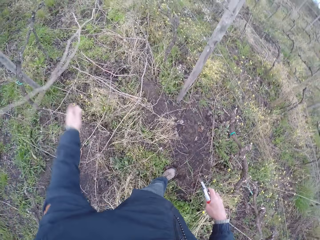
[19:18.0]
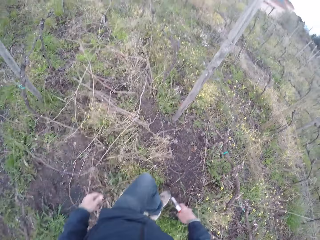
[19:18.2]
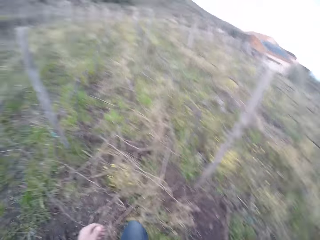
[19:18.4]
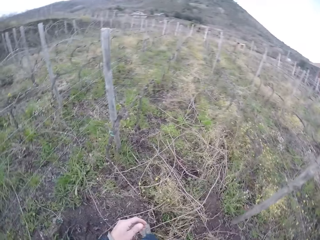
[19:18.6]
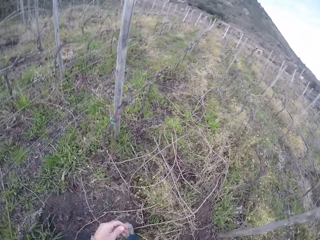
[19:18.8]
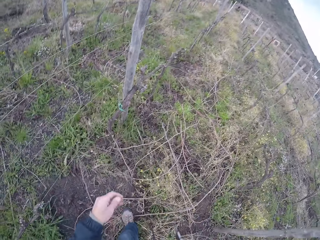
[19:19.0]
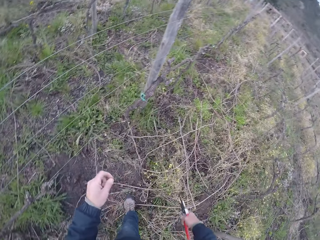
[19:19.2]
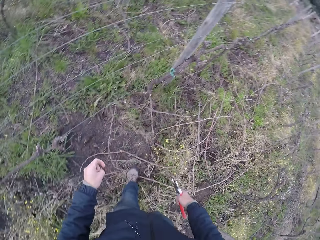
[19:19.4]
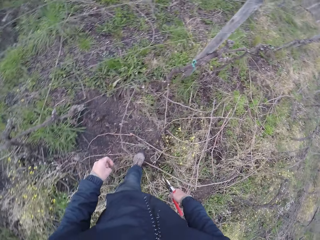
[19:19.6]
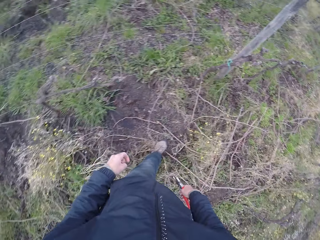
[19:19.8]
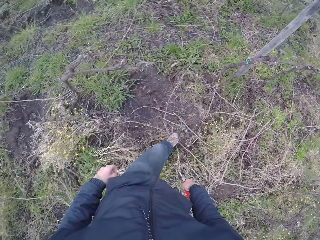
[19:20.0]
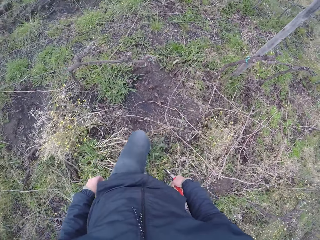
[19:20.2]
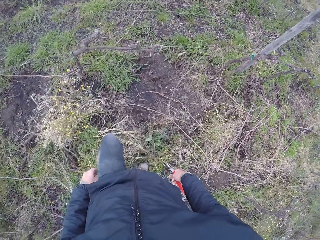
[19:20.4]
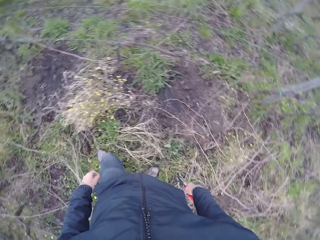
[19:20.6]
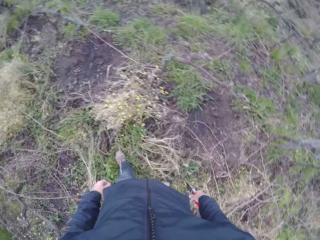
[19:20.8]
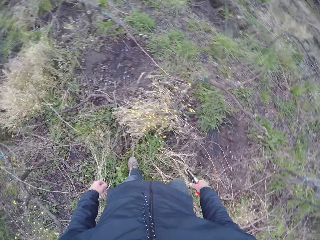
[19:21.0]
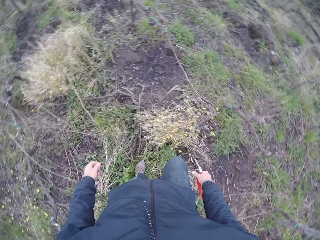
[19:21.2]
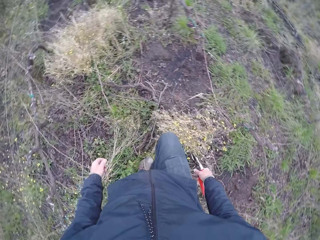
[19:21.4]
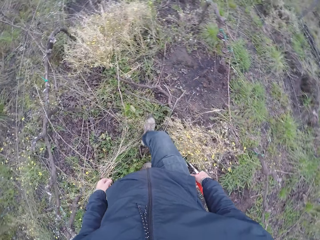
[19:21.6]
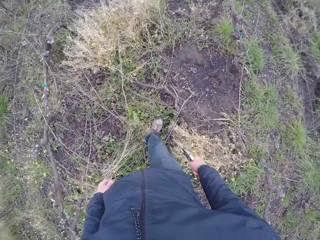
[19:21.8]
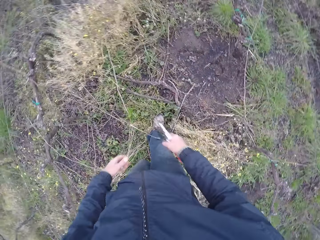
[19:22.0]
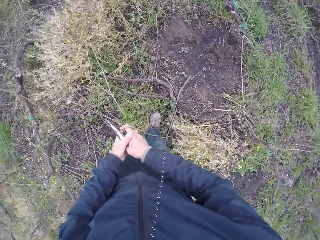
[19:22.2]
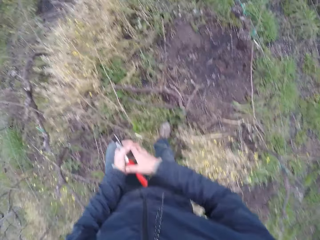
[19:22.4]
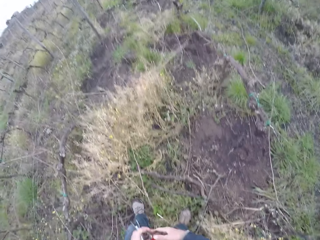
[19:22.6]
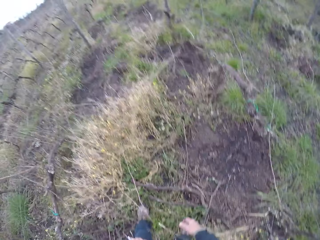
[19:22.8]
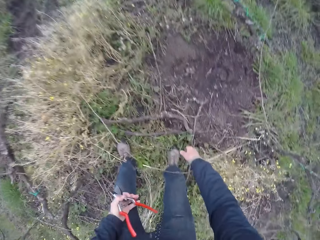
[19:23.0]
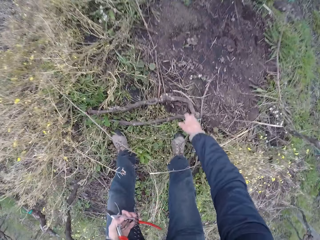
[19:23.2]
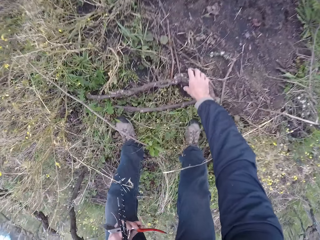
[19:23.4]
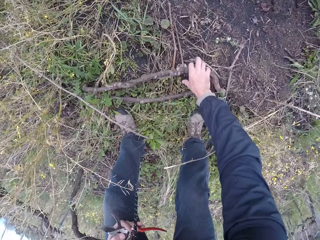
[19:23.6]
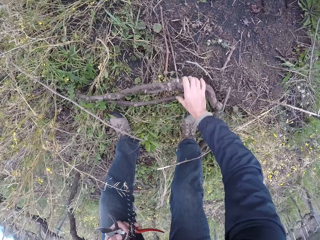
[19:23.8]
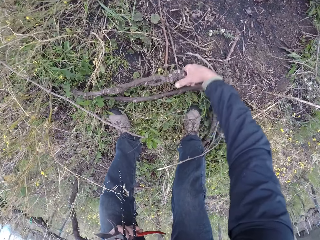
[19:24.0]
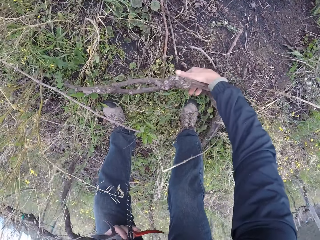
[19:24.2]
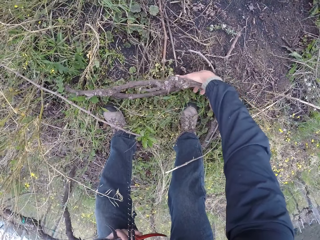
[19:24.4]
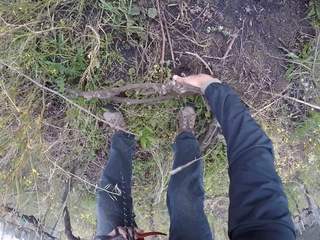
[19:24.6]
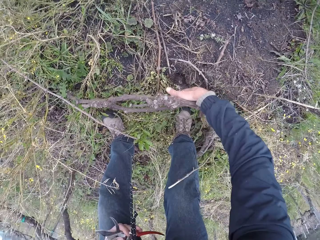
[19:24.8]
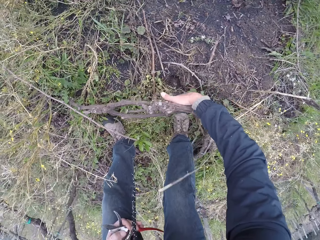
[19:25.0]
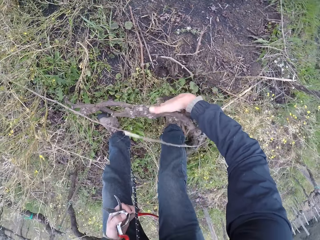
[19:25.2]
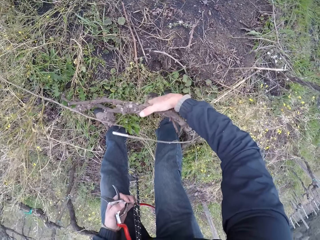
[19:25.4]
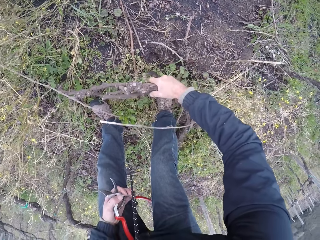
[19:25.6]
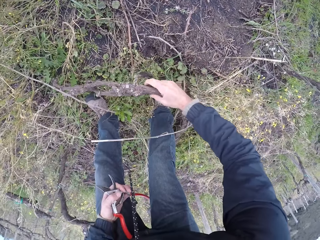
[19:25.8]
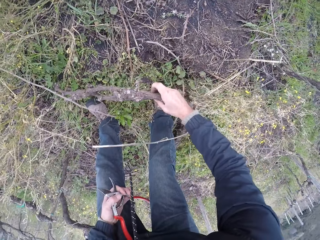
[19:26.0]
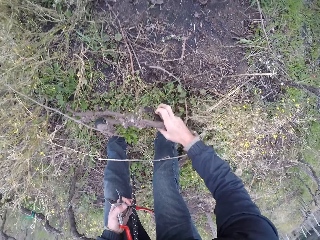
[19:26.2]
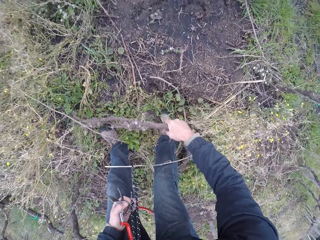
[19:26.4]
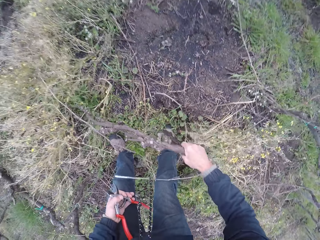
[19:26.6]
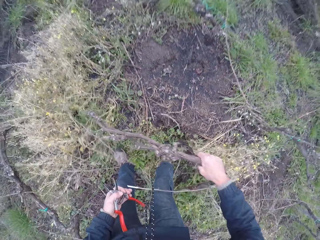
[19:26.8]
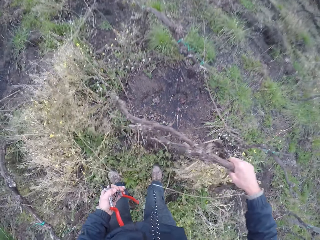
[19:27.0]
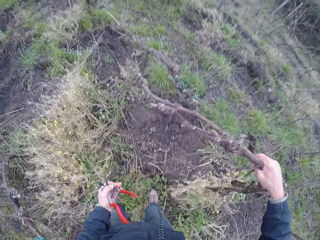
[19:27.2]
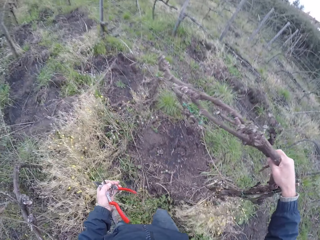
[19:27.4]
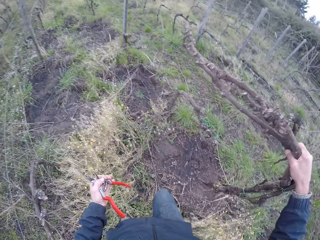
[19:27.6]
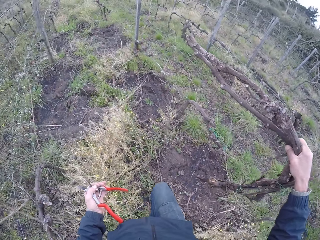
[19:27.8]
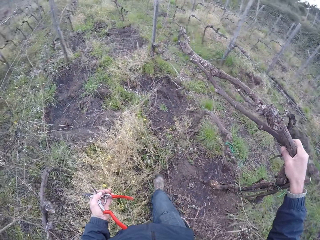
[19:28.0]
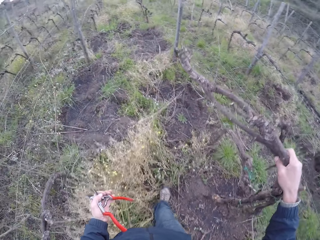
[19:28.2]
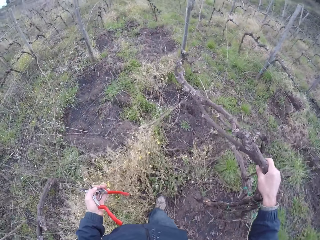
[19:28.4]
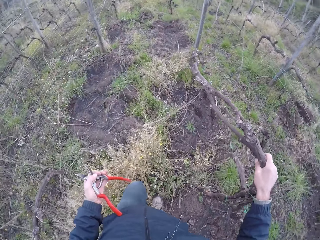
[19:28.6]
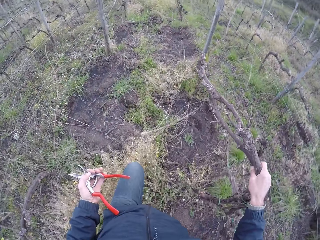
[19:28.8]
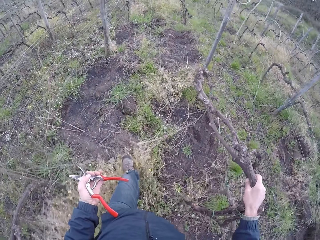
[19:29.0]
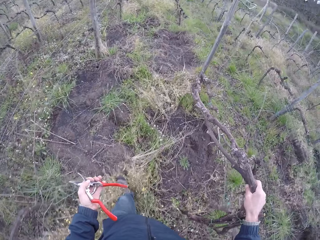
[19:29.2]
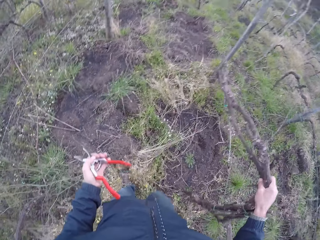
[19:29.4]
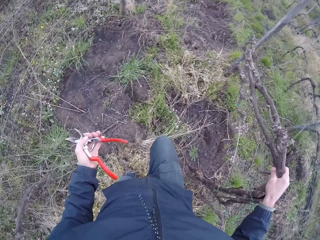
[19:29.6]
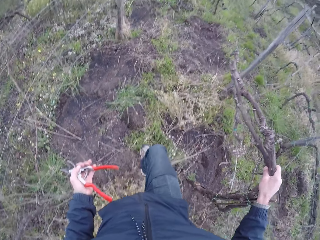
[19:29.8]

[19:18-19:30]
The camera wearer throws the pair of twigs on the ground with his left hand. He moves around in the farm. He holds the pliers with his left hand. He picks a twig from the ground with his right hand. He walks around in the farm.

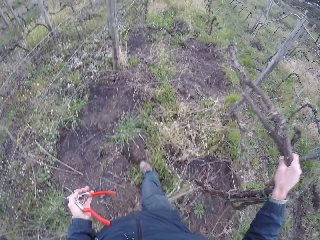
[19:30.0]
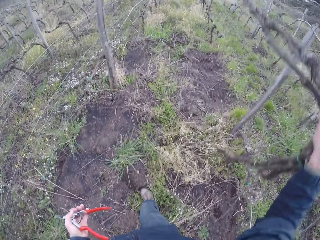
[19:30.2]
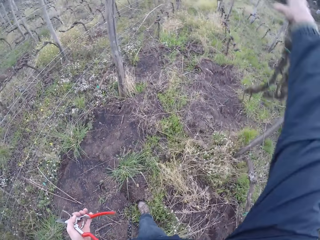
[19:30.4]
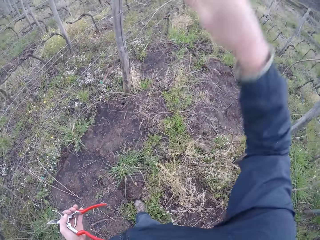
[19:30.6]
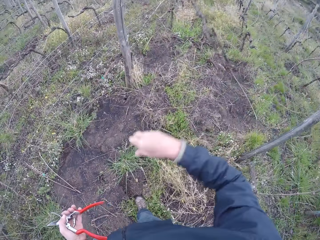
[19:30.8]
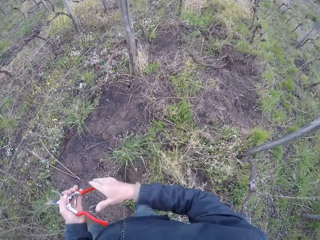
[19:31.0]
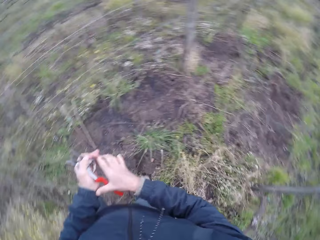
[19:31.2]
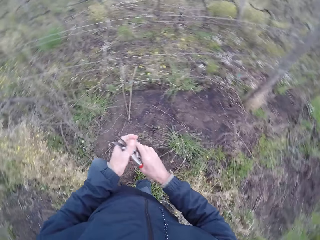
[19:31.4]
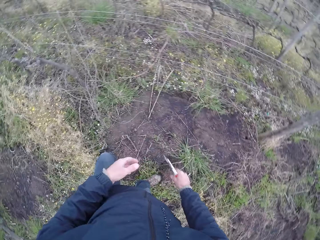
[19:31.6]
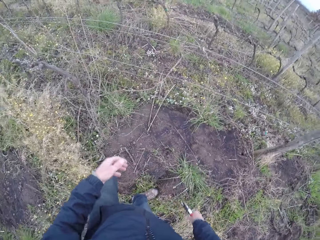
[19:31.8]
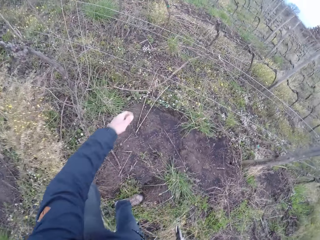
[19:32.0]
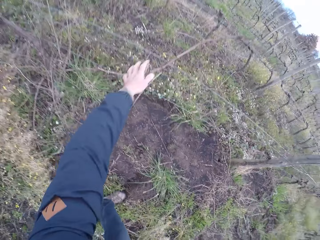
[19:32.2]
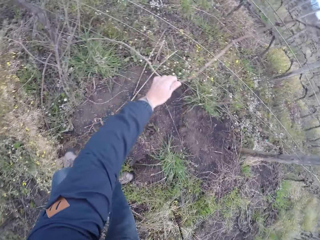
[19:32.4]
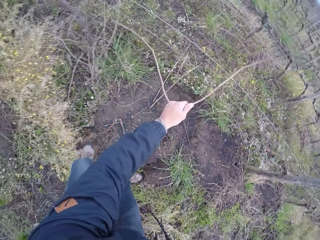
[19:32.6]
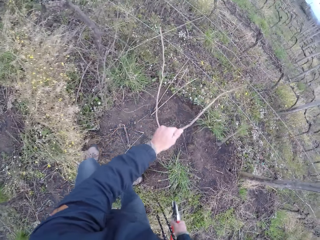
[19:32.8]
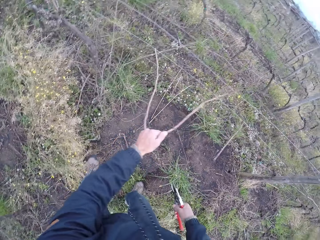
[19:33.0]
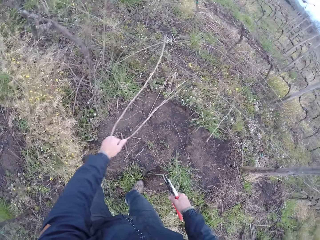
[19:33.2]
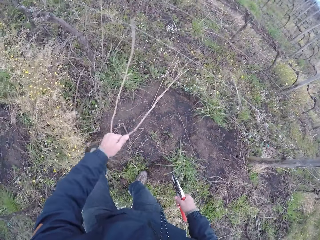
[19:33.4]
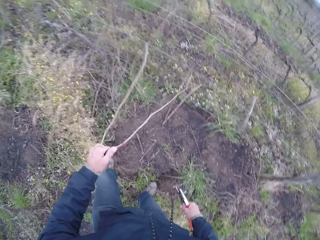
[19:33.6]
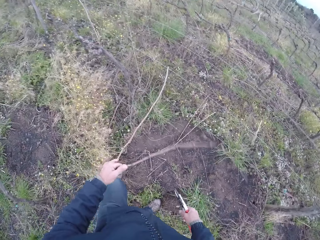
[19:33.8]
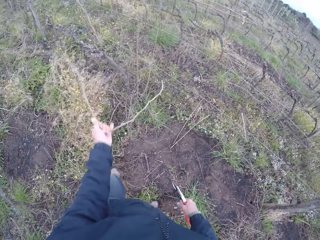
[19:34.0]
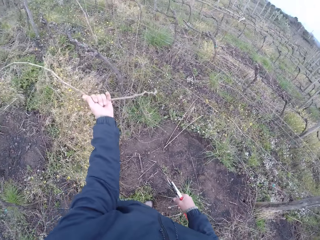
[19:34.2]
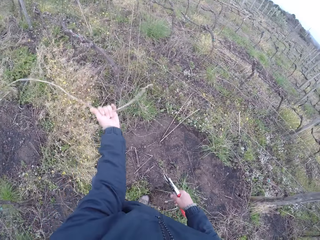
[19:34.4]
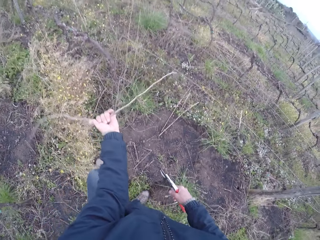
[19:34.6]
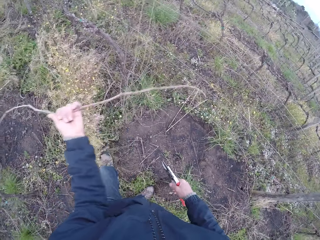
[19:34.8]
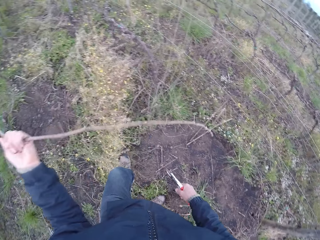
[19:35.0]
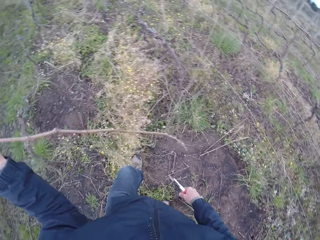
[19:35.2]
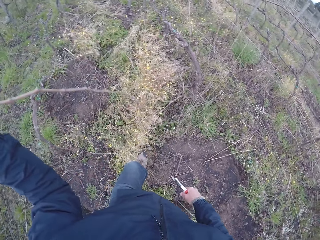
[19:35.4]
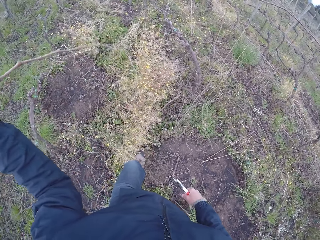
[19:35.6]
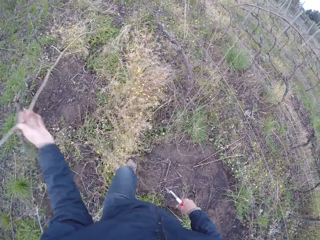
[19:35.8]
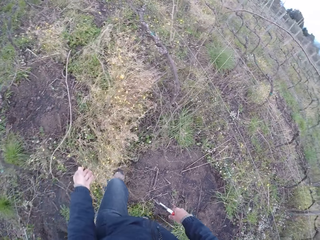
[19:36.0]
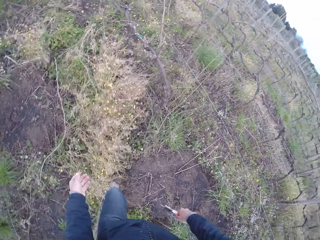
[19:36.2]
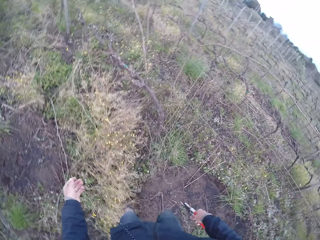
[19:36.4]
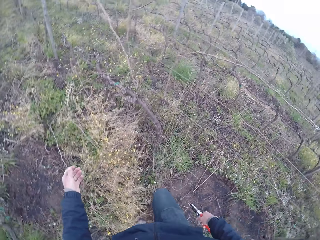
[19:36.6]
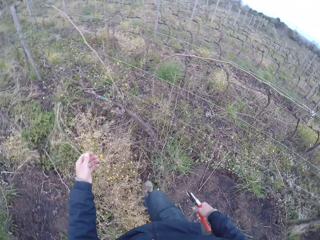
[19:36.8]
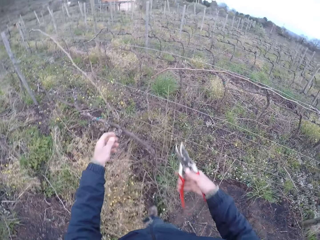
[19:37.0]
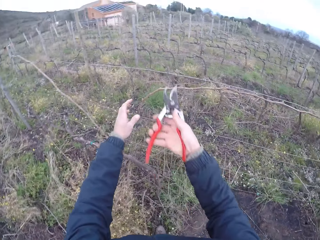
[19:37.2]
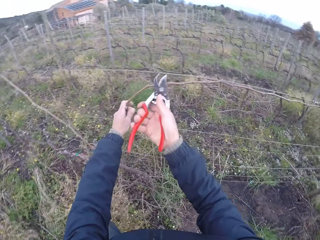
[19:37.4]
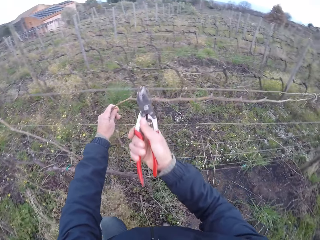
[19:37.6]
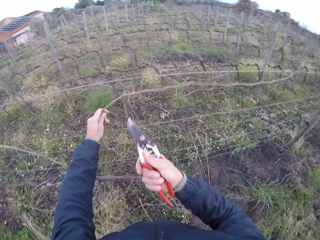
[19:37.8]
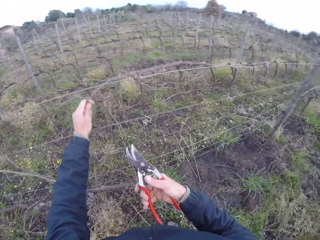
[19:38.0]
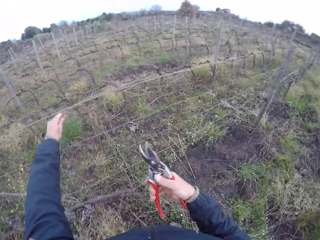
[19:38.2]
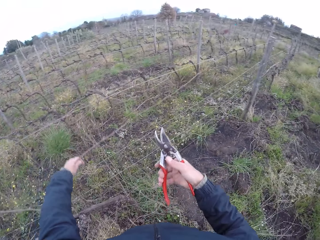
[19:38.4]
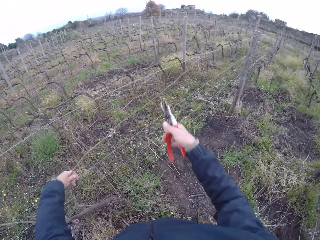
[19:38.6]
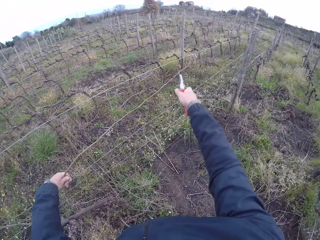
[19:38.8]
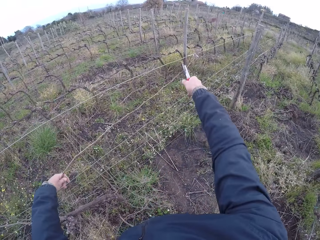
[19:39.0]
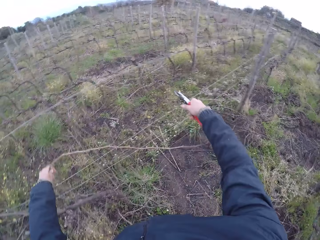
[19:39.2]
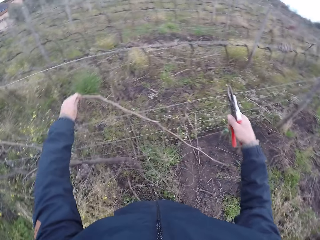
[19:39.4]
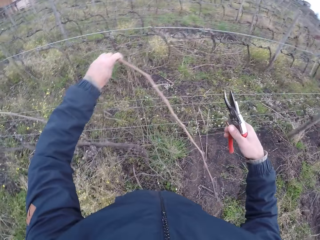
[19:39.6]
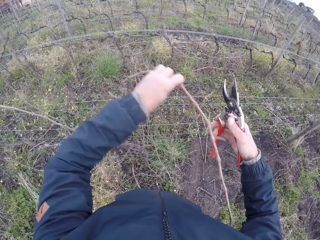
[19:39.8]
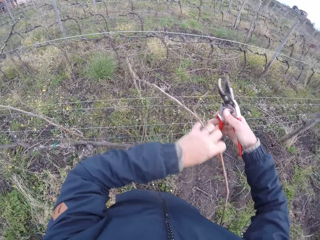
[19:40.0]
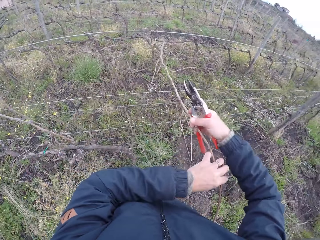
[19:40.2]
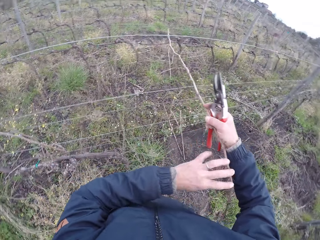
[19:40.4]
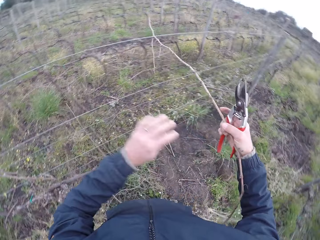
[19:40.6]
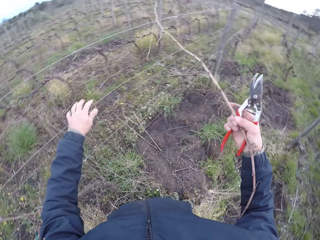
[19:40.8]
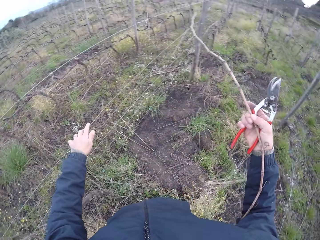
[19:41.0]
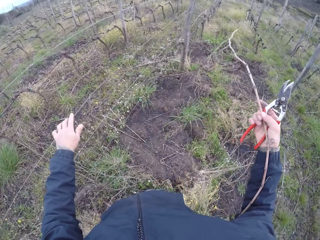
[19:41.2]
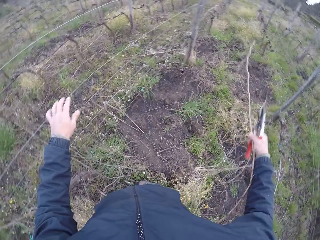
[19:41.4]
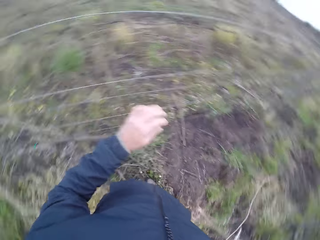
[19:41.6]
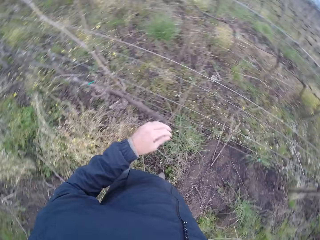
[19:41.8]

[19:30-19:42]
The camera wearer throws the twig away with his right hand. He holds the pliers with his right hand. He passes the shears to the right hand. He pulls out a twig from the barbed wire with his left hand. He throws the twig on the ground with his left hand. He cuts the twig with the pliers in his right hand. He holds a twig with his left hand. He touches the twigs with the pliers. He removes a twig from the fence. He holds the twig with his right hand.
